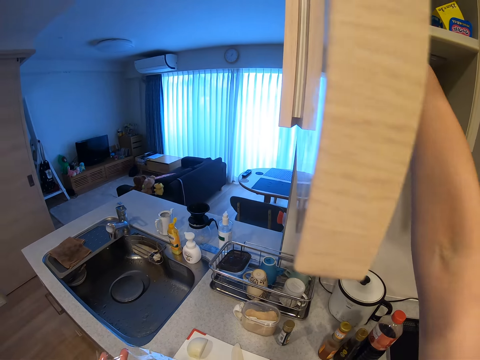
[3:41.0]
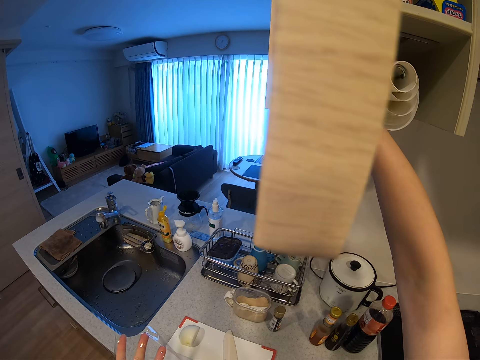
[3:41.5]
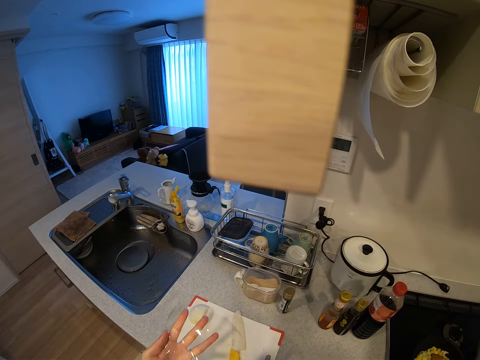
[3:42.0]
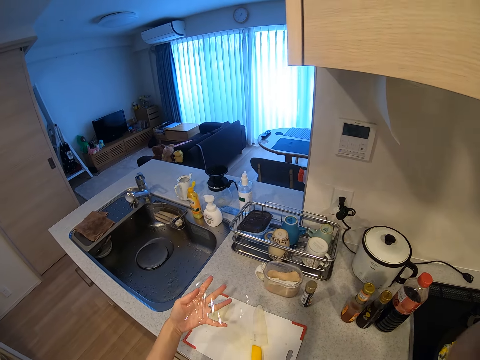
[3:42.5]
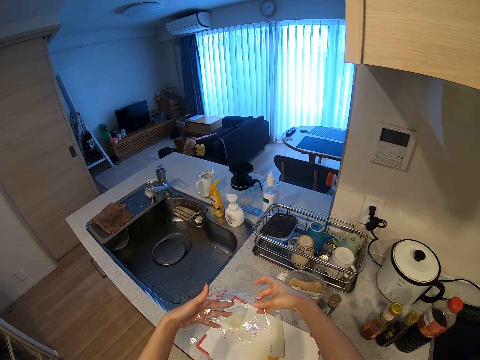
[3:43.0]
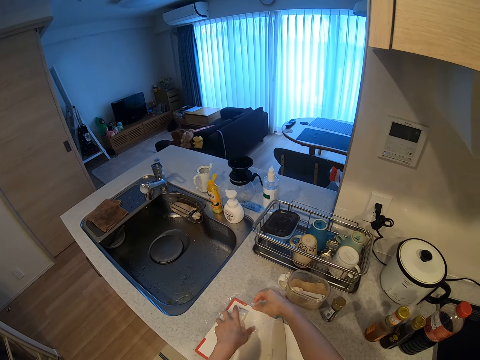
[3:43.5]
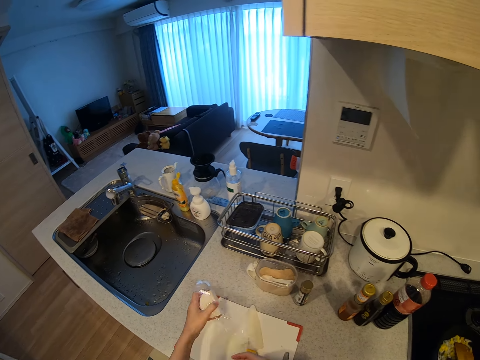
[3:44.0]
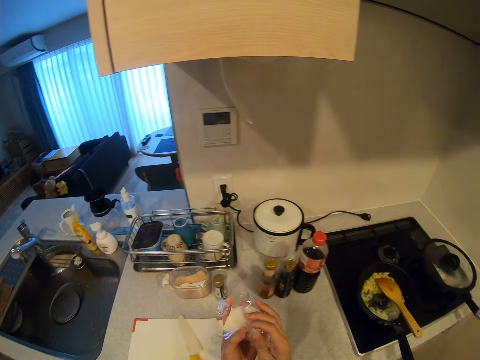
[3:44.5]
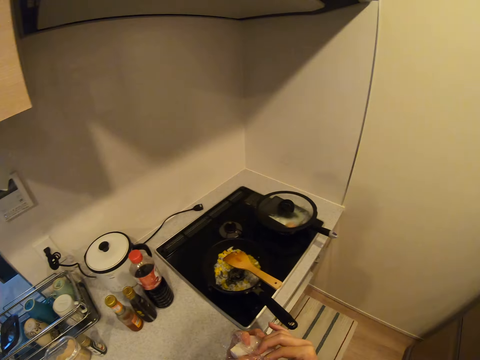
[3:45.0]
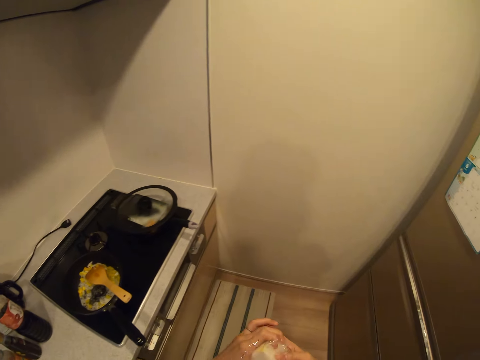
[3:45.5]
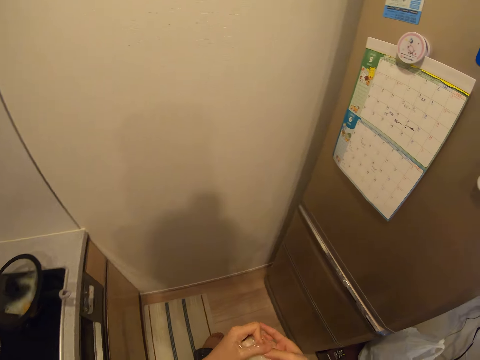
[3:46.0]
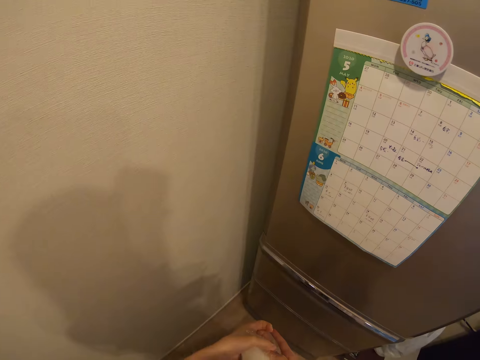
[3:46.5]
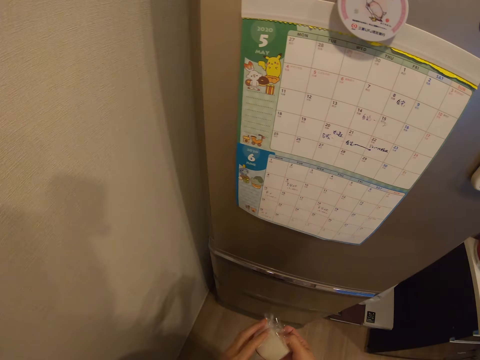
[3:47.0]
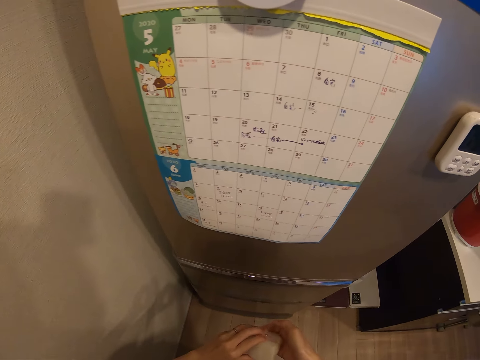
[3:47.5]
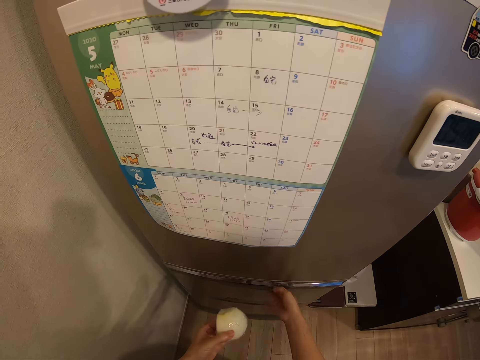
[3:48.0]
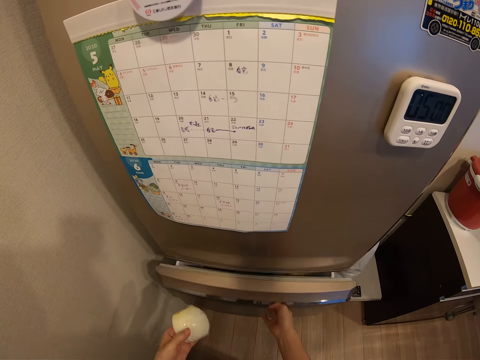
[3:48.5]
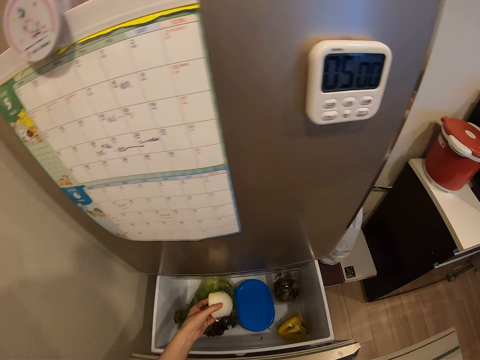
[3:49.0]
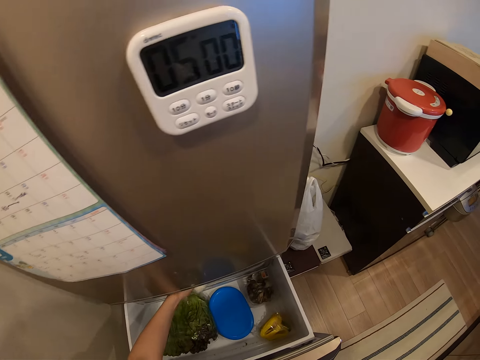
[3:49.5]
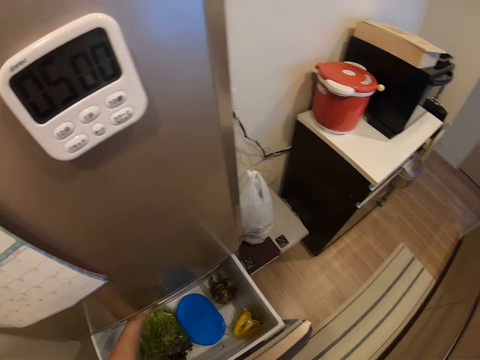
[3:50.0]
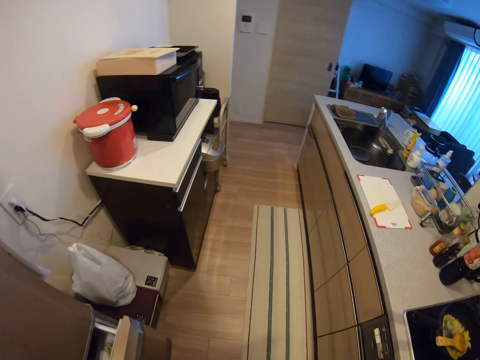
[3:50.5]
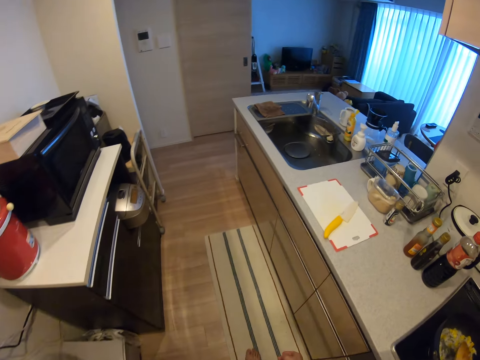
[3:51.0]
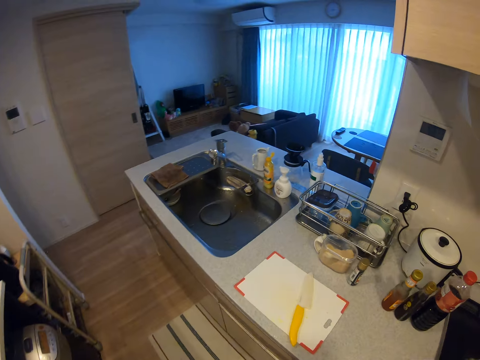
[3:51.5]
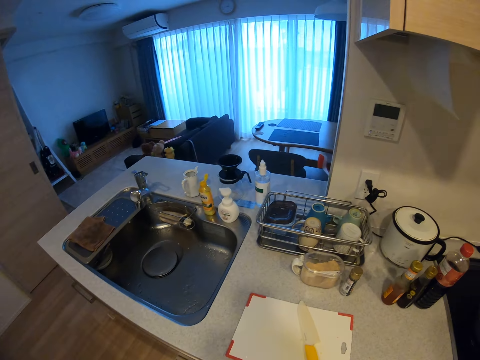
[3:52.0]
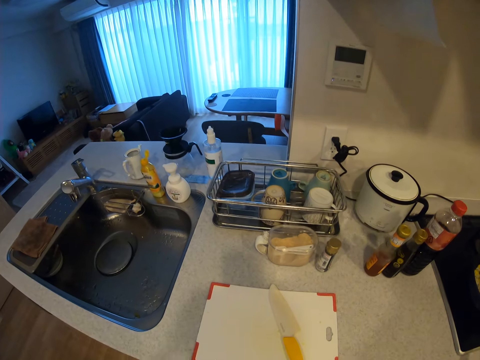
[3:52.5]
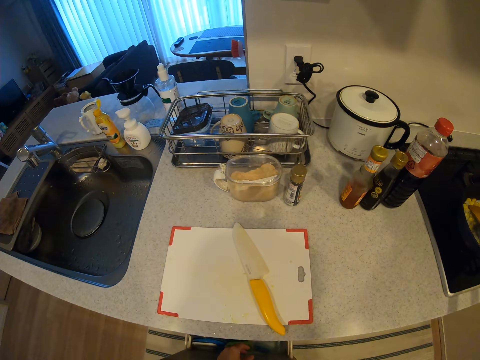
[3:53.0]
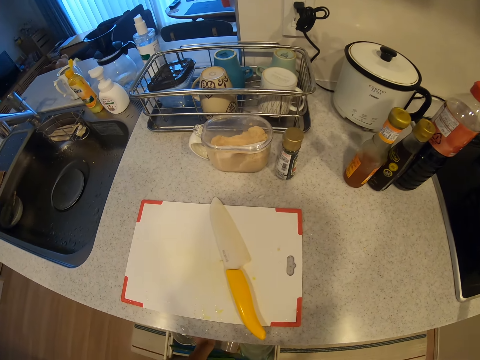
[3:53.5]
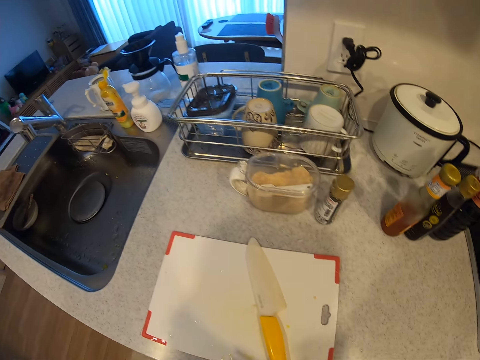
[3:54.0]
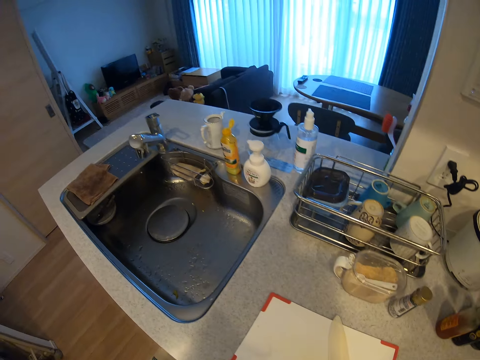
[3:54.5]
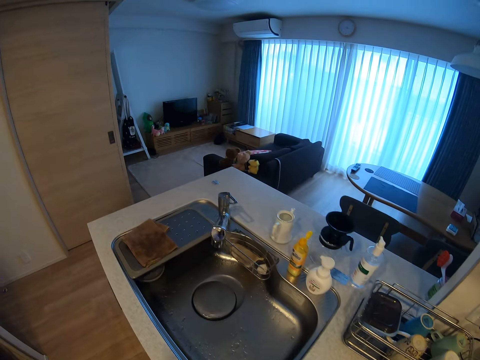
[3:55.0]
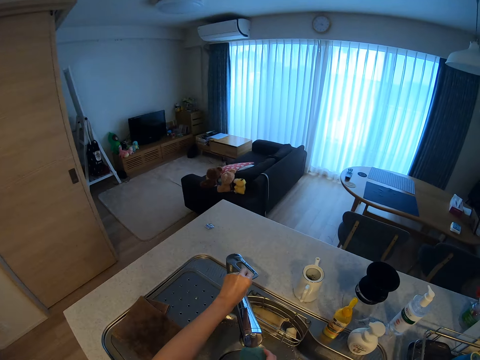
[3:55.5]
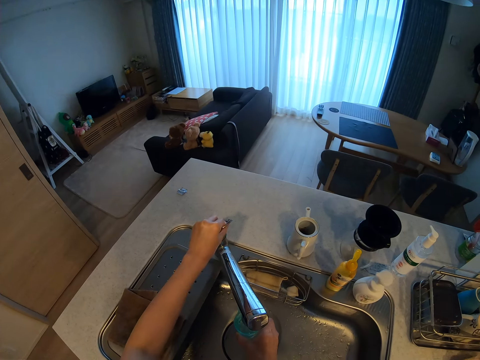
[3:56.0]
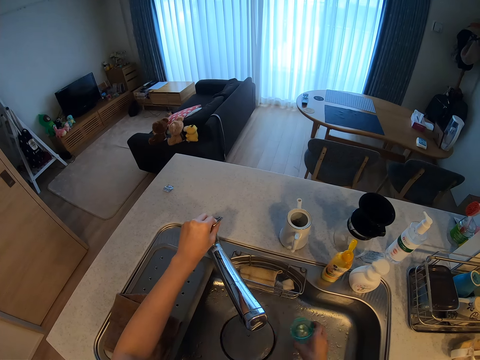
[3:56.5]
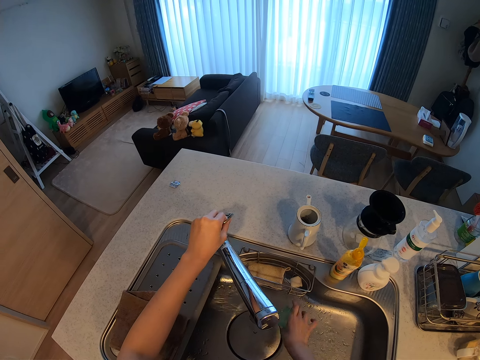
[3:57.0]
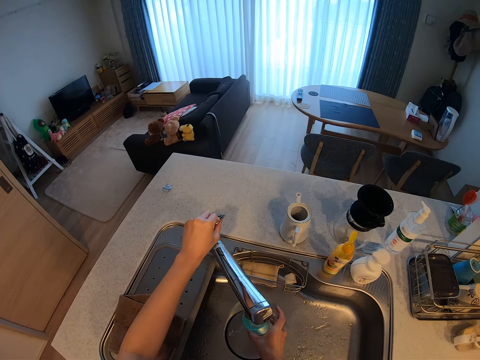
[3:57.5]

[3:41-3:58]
The camera wearer puts the pack of cling film into the kitchen cabinet. She closes the kitchen cabinet. She covers the onion on the chopping board with the cling film. She moves towards the refrigerator with the onion. She opens the refrigerator drawer with her right hand. She drops the onion in the refrigerator drawer. She closes the refrigerator drawer. She moves towards the kitchen drawer. She opens the kitchen drawer. She dips her left hand into the kitchen drawer. She moves towards the kitchen sink. She turns on the tap with her left hand. She rinses a cup in the sink.

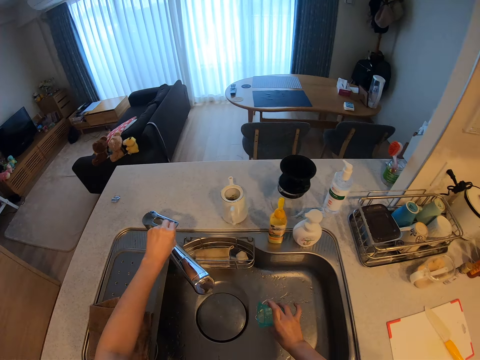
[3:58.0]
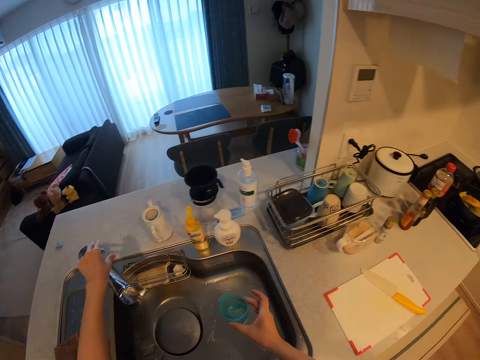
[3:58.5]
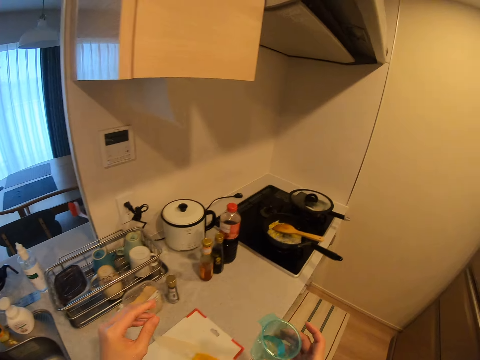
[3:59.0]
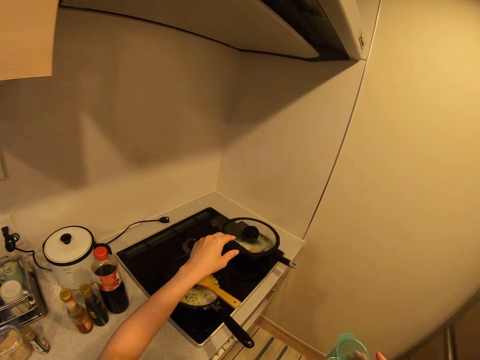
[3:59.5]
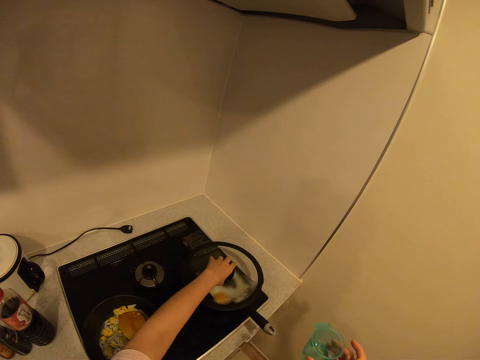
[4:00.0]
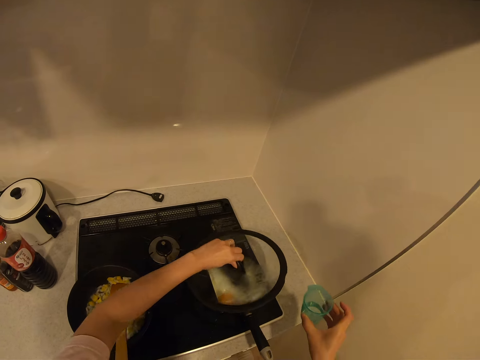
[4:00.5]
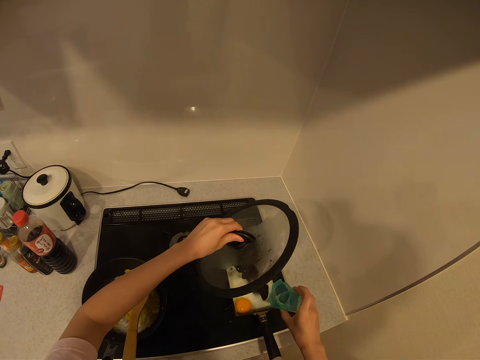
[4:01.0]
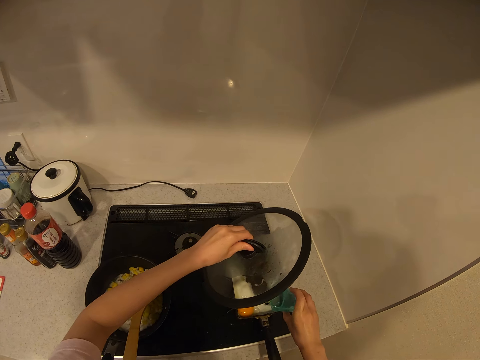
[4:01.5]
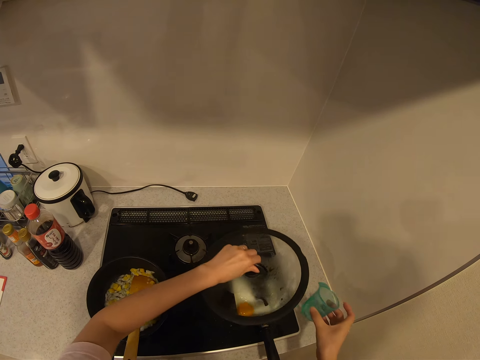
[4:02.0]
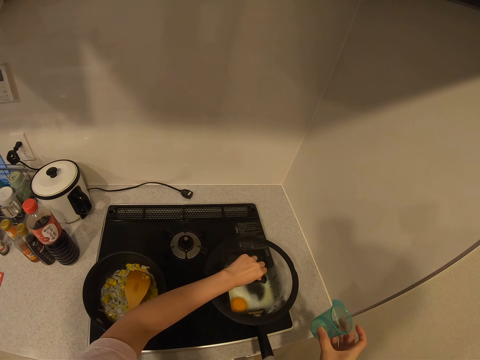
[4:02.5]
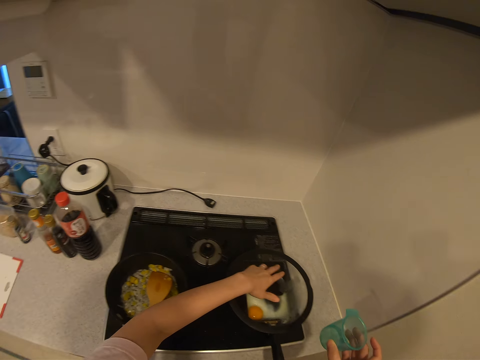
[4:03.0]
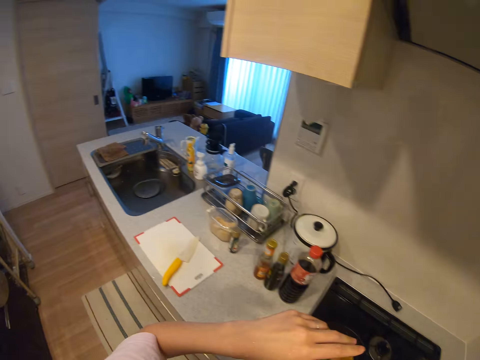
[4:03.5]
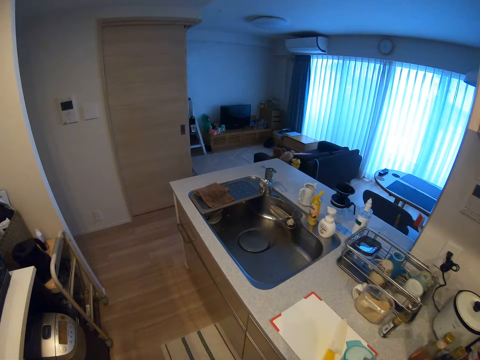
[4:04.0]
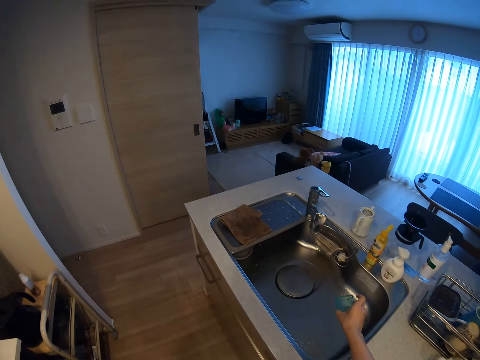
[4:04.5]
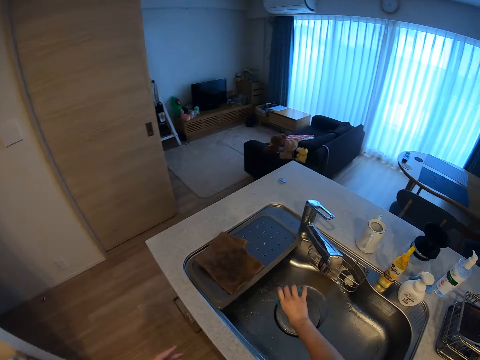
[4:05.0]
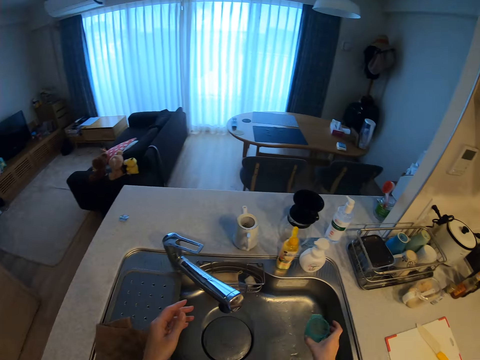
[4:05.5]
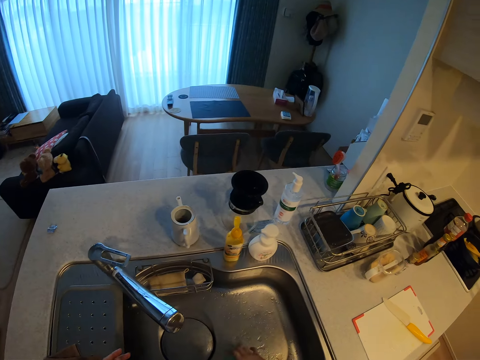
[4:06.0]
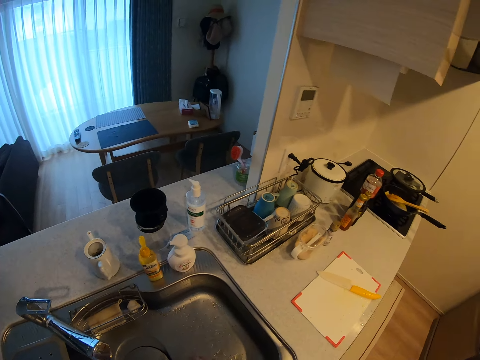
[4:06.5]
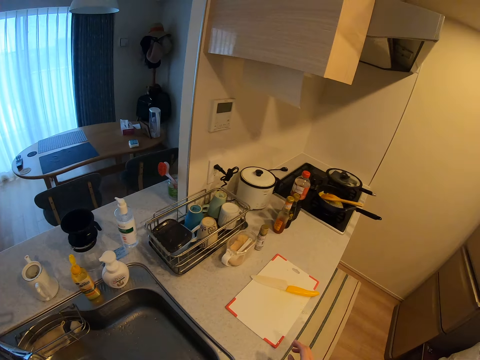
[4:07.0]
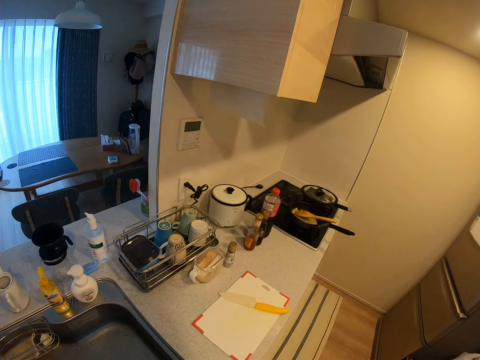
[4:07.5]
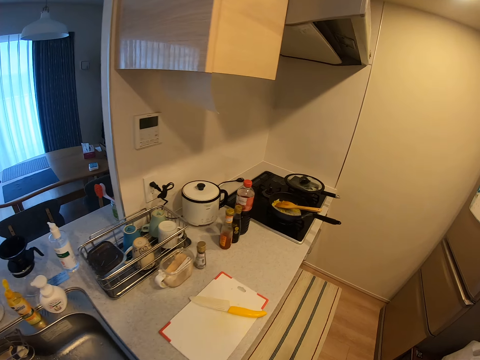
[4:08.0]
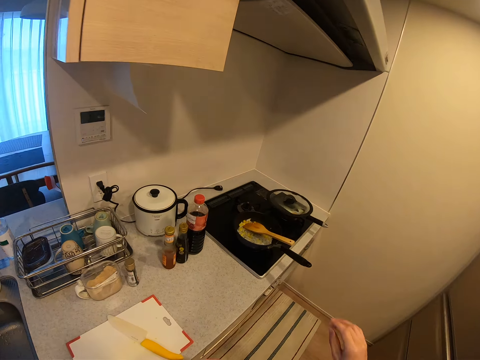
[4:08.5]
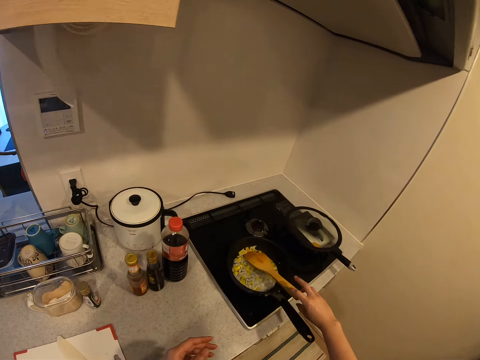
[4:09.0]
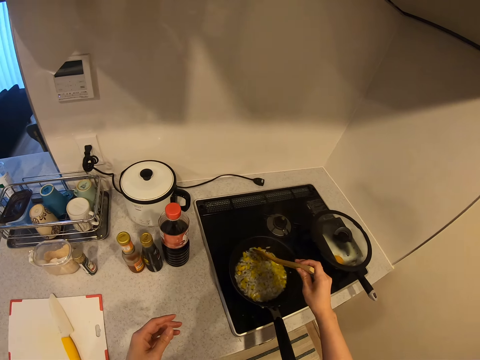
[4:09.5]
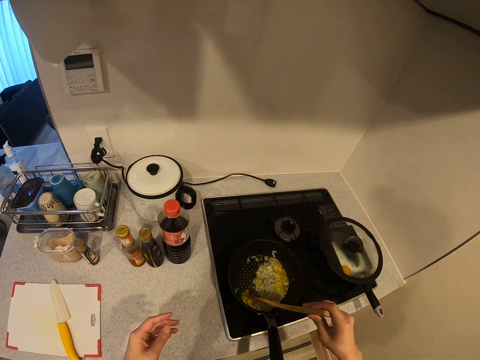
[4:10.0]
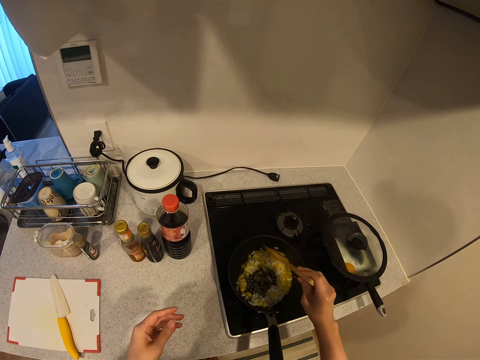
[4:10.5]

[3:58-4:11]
The camera wearer turns off the tap with her left hand. She fetches some water in the cup. She pours some water in the sink. She moves towards the cooker with the cup of water. She lifts up the cover from the frying pan on the cooker. She pours some water into the egg in the frying pan. She returns the cover to the frying pan on the cooker. She moves from the frying pan to the kitchen sink. She pours water from the cup into the kitchen sink. She drops the empty cup into the kitchen sink. She moves towards the pot on the cooker. She stirs the food in the pot with the wooden spoon. She holds the wooden cooking paddle.
